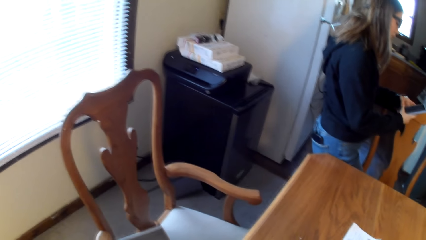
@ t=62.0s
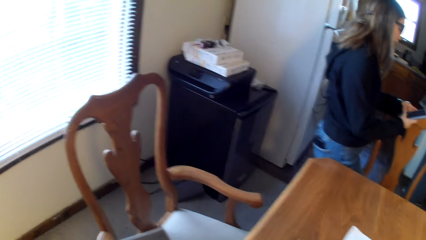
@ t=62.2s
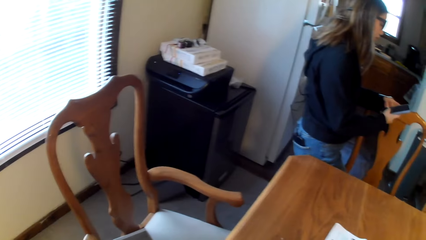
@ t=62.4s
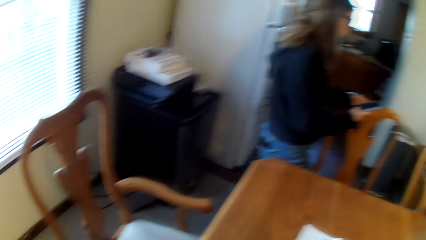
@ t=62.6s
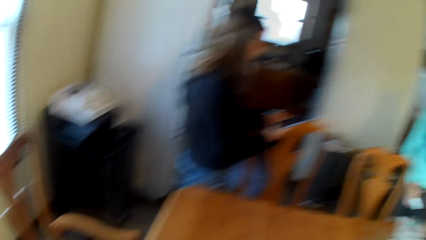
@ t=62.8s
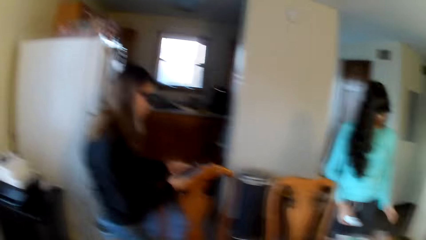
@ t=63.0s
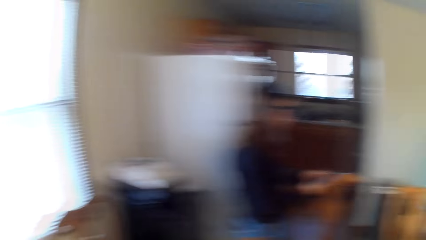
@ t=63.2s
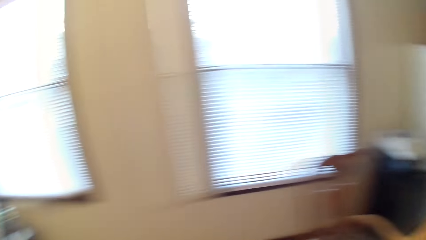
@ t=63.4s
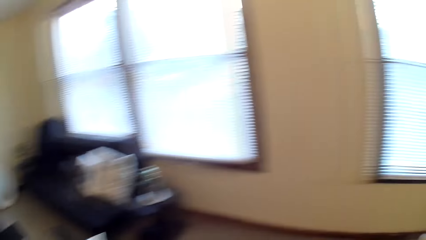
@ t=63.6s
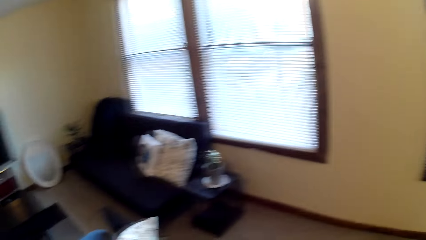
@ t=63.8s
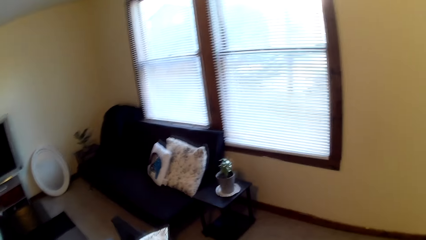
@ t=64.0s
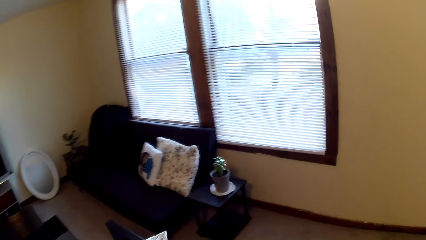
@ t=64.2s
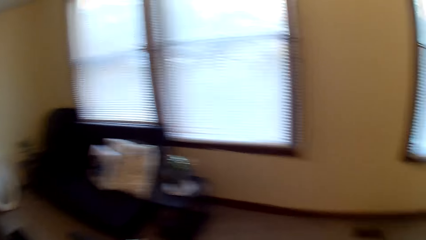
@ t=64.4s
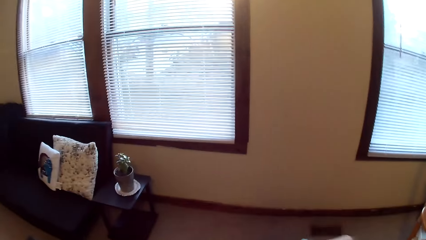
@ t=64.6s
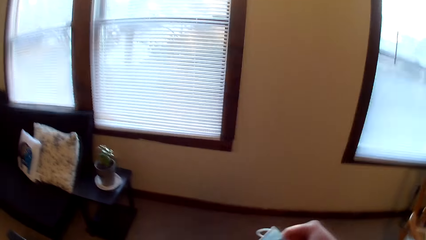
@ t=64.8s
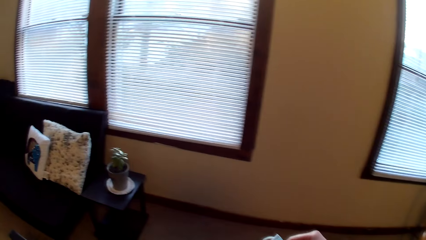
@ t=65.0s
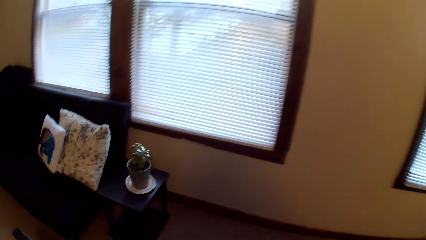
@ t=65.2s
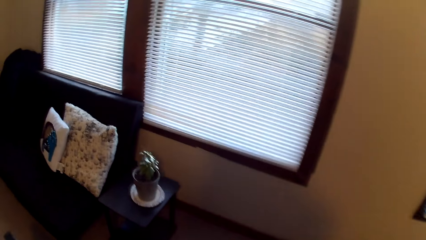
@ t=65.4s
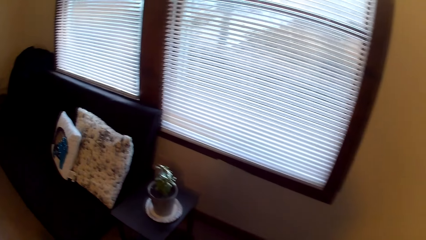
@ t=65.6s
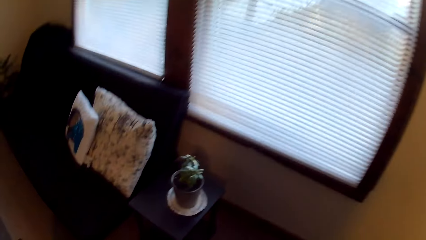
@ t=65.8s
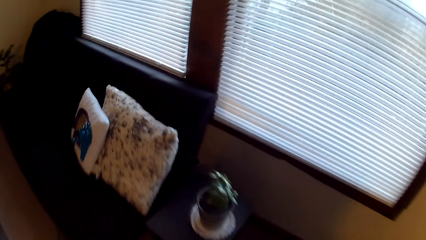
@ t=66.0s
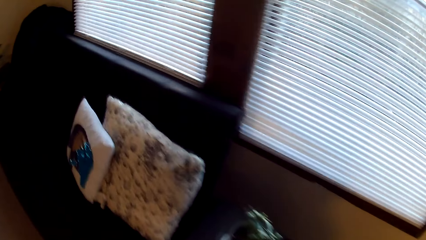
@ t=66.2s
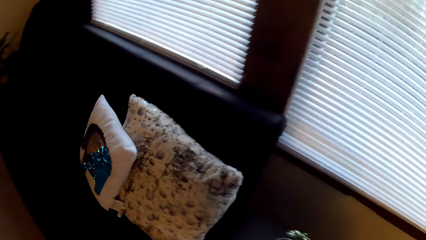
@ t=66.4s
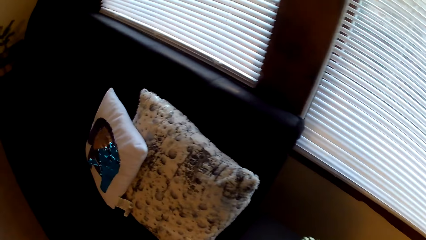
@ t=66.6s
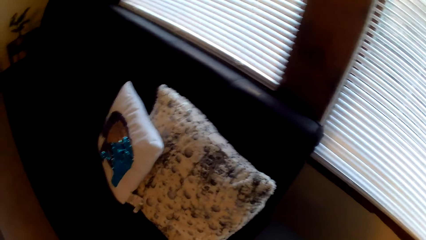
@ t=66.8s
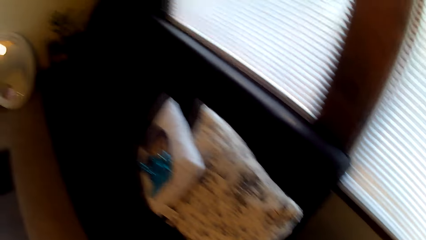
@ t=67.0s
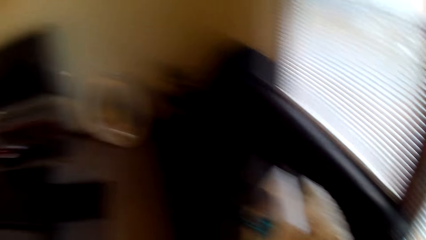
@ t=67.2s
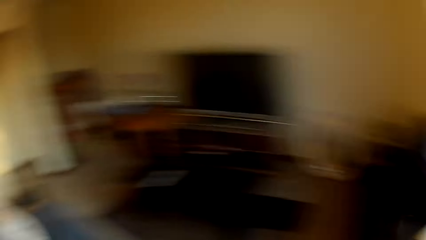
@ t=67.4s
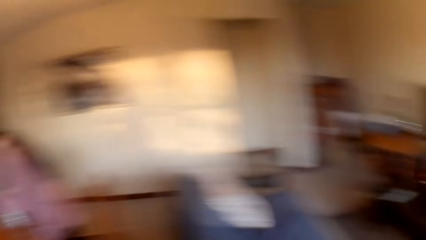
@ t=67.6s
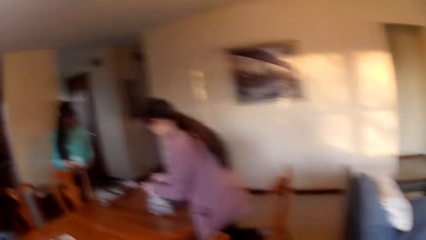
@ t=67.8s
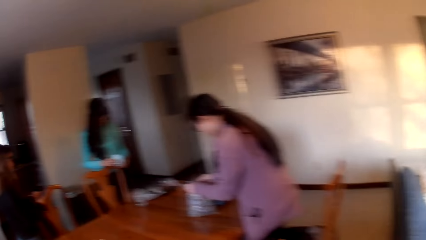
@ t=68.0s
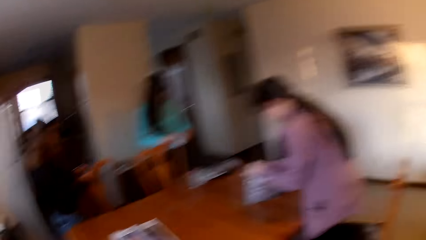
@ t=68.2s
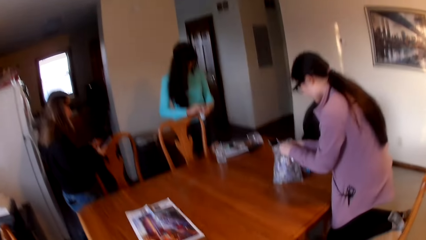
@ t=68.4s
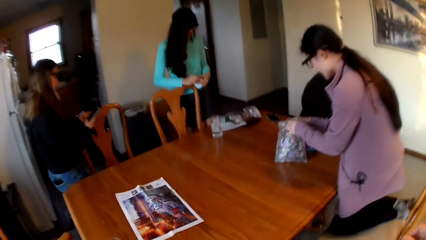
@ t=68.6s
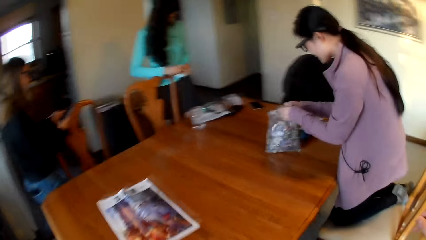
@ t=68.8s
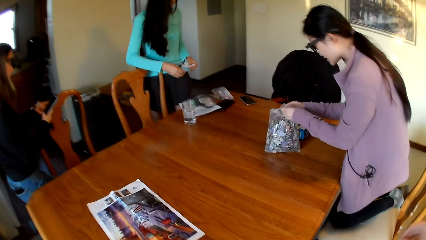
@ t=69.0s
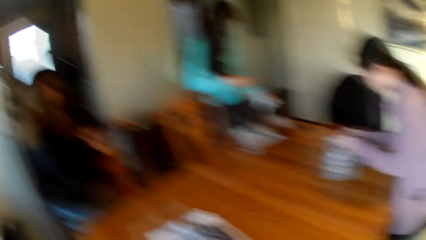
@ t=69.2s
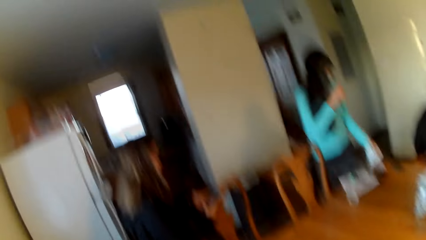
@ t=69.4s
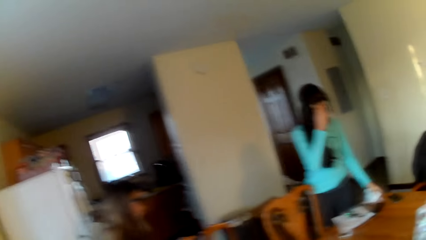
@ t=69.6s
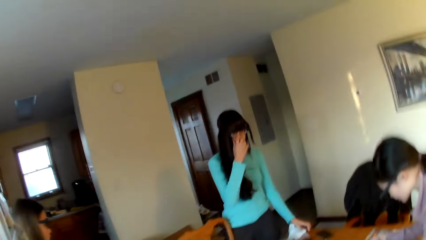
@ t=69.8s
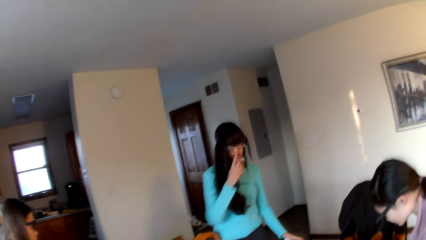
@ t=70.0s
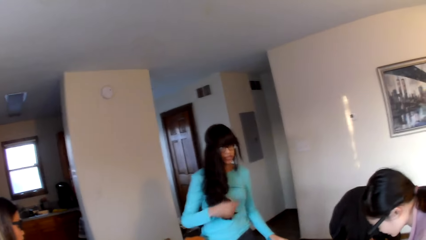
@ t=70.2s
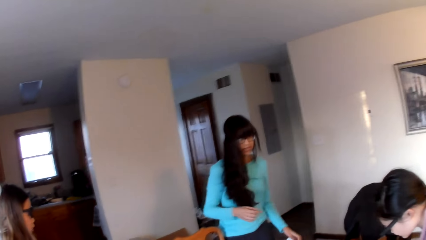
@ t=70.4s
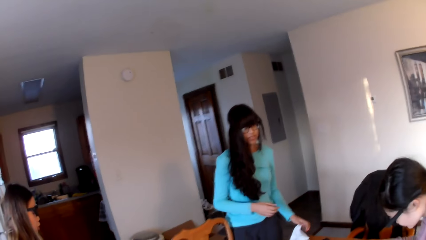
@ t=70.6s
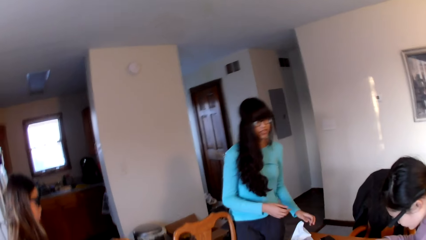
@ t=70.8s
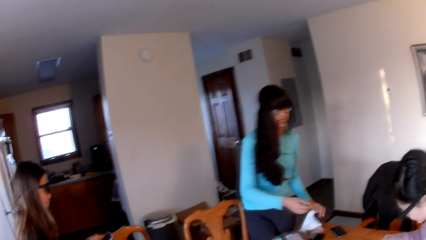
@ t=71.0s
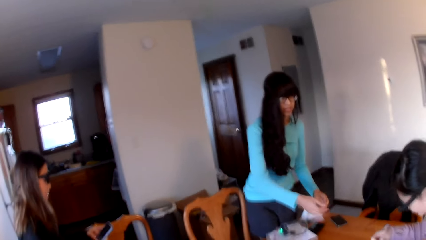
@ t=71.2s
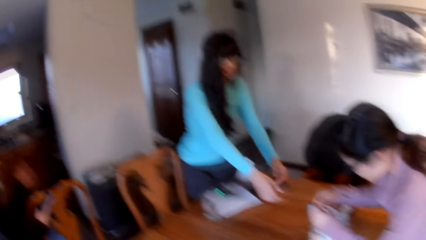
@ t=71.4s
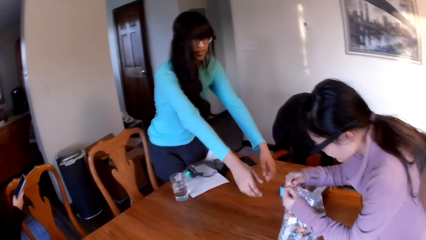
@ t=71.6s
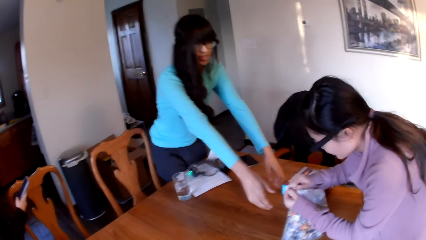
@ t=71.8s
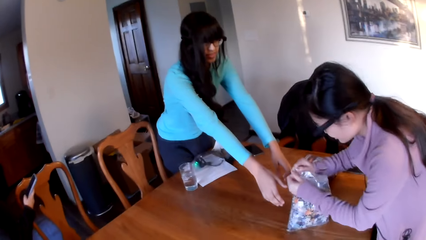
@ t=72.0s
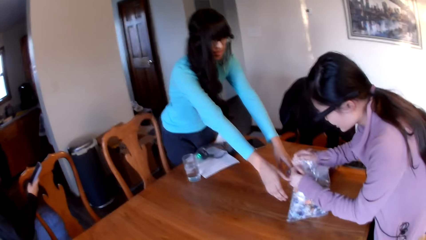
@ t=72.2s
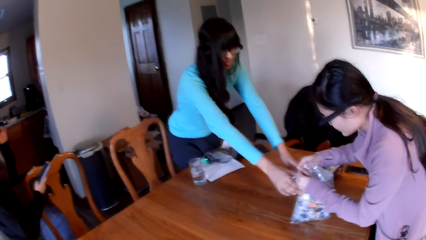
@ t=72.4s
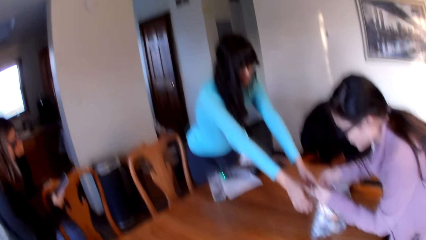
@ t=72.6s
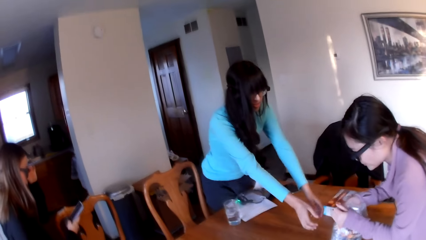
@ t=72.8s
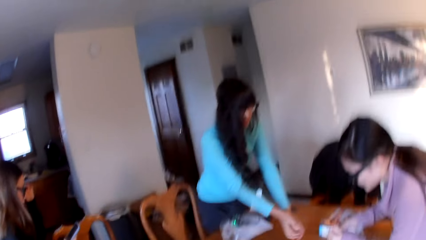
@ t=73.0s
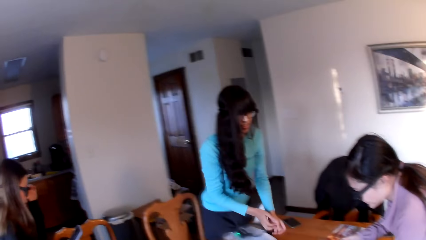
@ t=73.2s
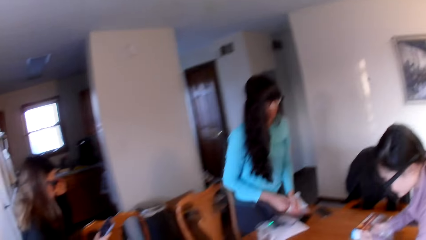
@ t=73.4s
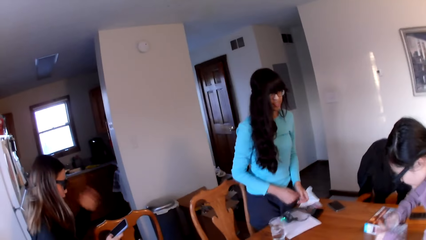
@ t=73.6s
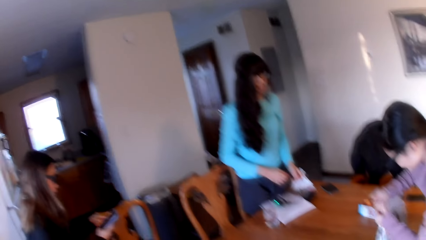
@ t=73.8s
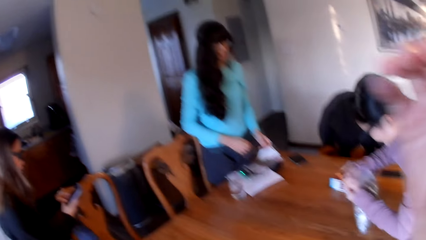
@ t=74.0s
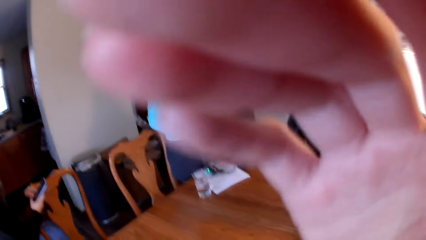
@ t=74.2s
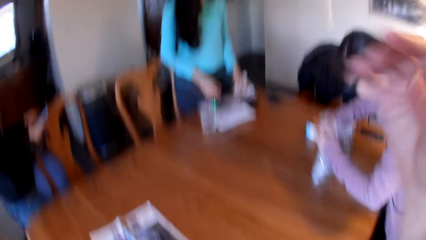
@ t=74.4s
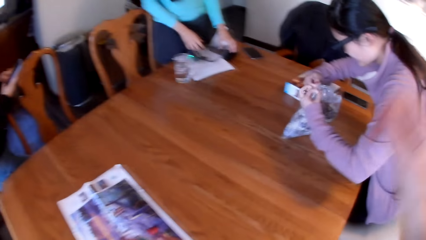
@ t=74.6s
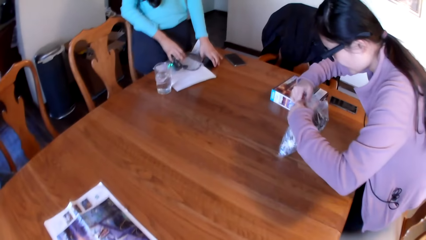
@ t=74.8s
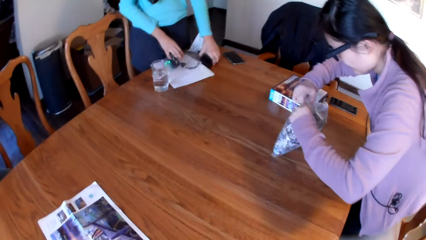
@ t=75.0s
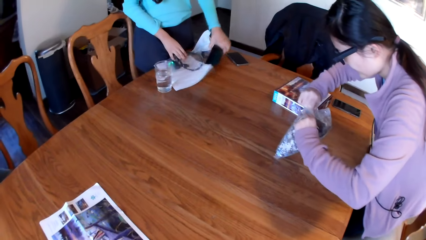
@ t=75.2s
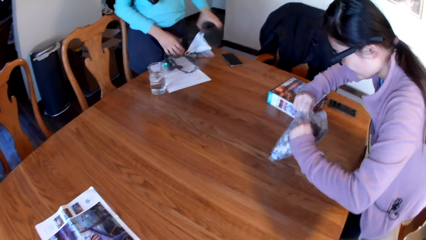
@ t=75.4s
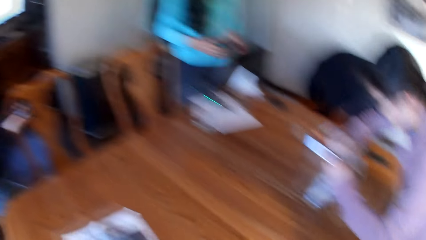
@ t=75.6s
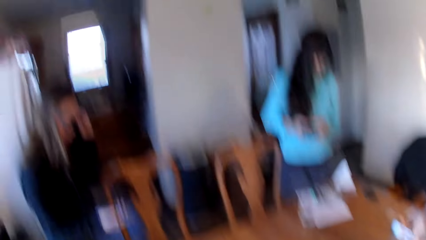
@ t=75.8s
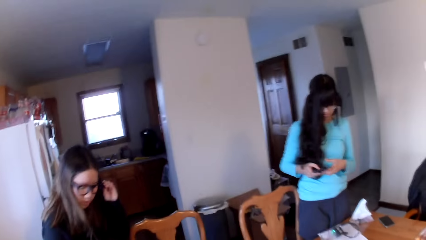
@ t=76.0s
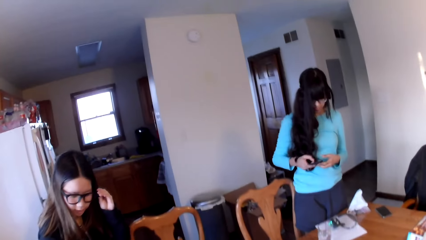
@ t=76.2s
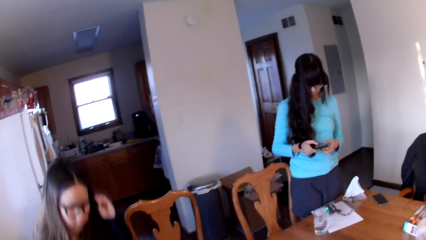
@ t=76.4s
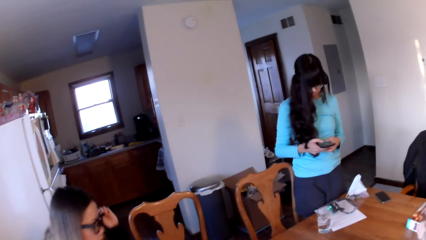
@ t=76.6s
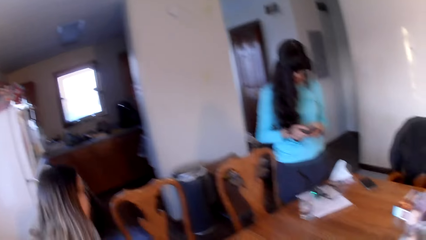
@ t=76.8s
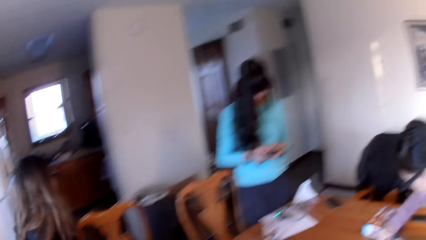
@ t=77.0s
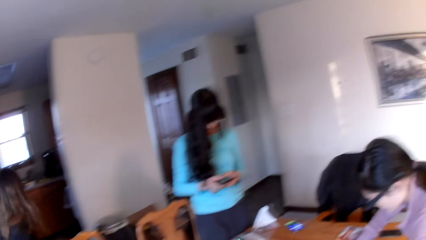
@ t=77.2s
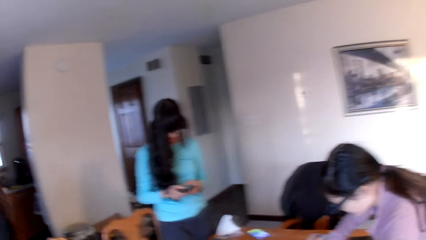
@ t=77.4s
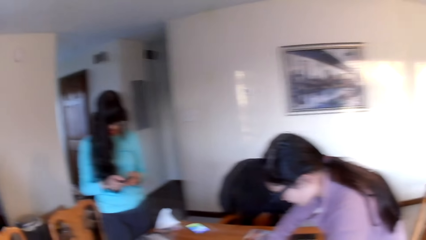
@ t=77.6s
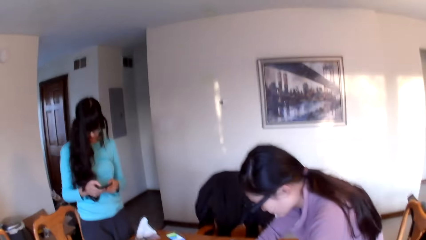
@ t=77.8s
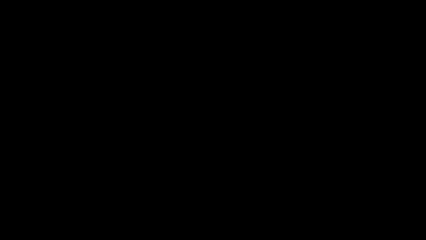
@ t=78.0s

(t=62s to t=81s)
The camera wearer places something on the chair. They look around. They move around the room. A woman opens the paper. Another woman picks up his phone.
